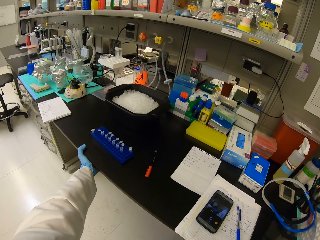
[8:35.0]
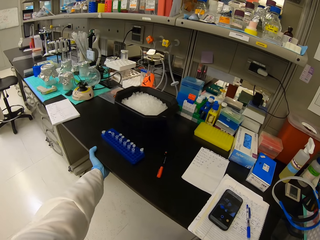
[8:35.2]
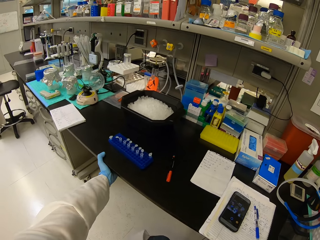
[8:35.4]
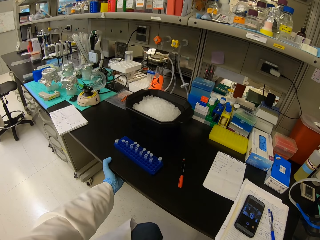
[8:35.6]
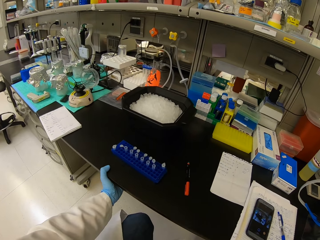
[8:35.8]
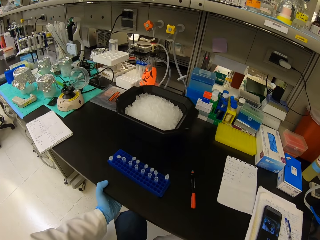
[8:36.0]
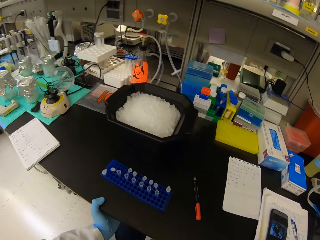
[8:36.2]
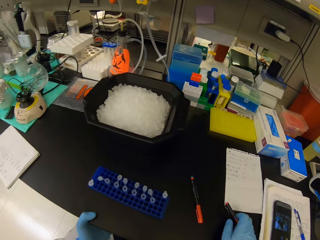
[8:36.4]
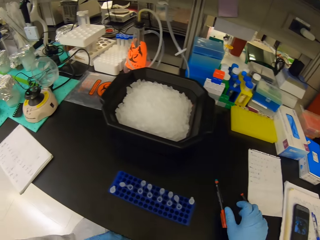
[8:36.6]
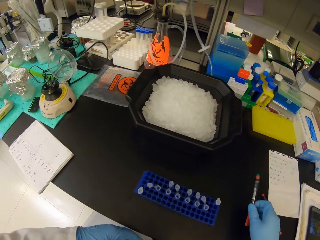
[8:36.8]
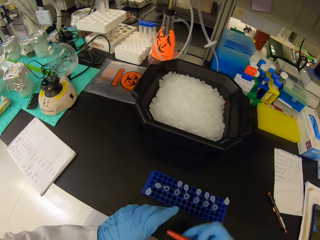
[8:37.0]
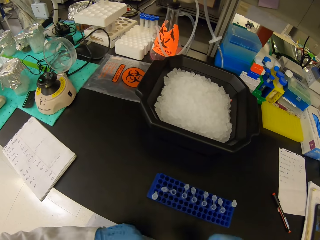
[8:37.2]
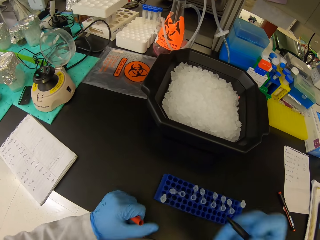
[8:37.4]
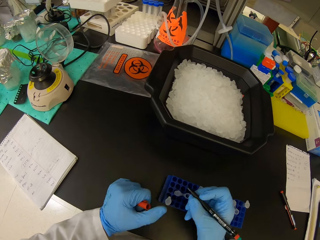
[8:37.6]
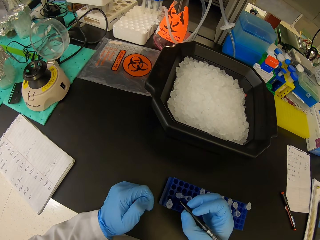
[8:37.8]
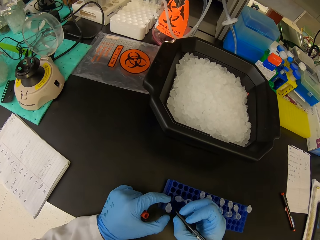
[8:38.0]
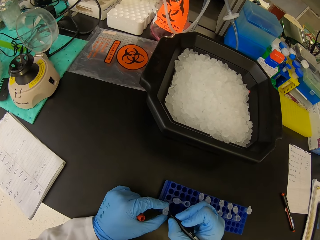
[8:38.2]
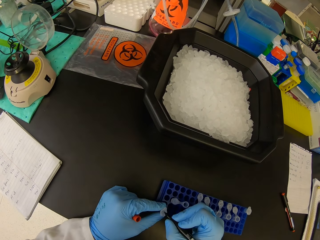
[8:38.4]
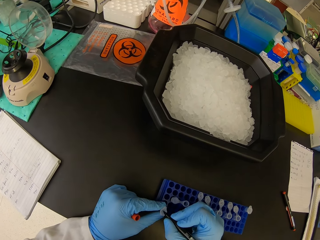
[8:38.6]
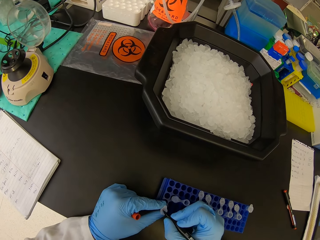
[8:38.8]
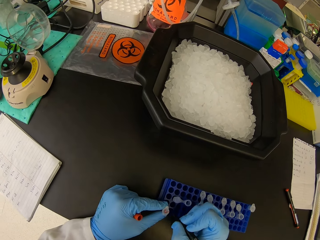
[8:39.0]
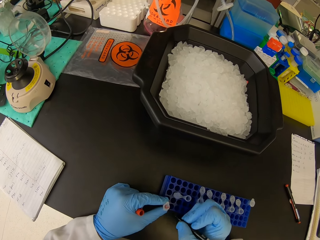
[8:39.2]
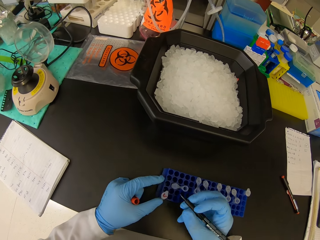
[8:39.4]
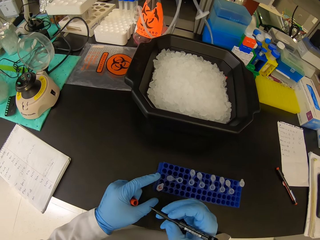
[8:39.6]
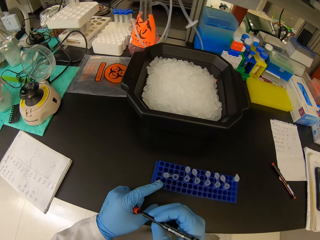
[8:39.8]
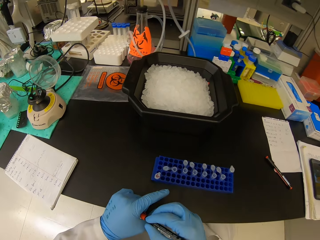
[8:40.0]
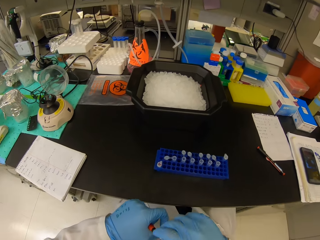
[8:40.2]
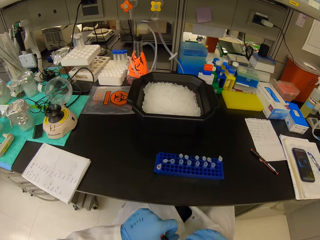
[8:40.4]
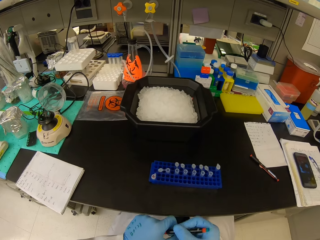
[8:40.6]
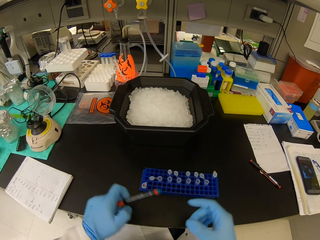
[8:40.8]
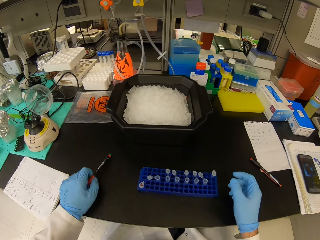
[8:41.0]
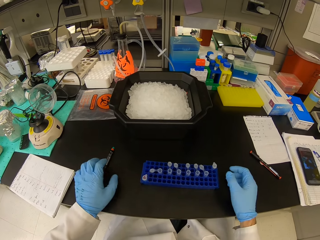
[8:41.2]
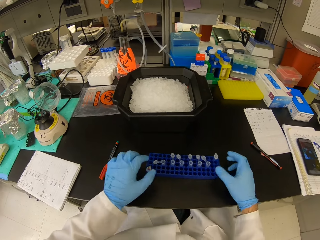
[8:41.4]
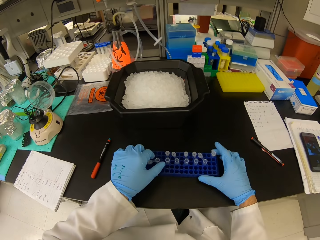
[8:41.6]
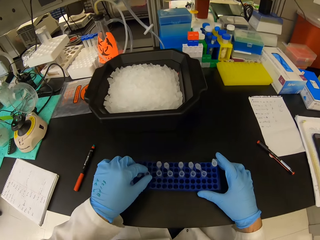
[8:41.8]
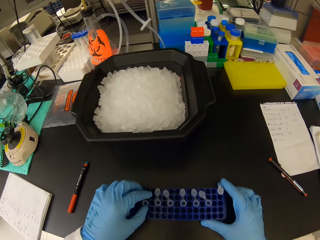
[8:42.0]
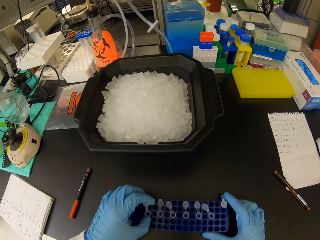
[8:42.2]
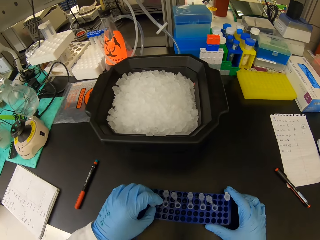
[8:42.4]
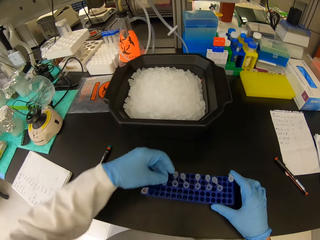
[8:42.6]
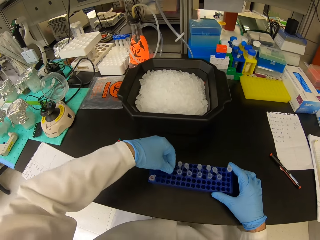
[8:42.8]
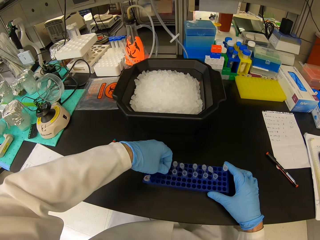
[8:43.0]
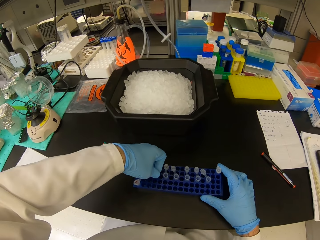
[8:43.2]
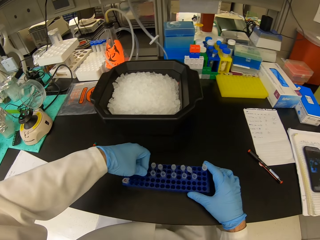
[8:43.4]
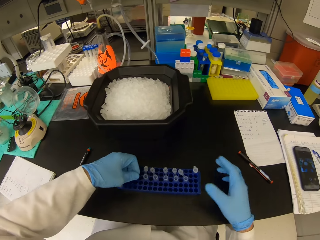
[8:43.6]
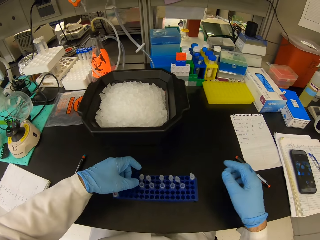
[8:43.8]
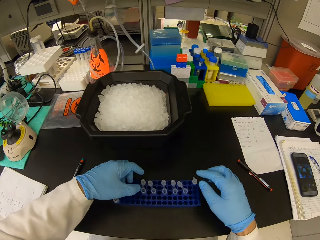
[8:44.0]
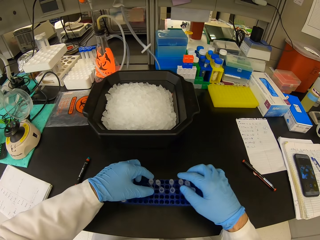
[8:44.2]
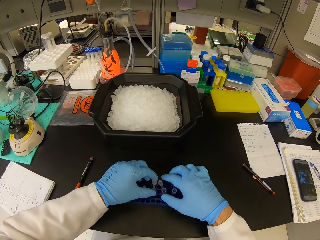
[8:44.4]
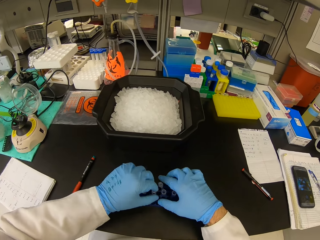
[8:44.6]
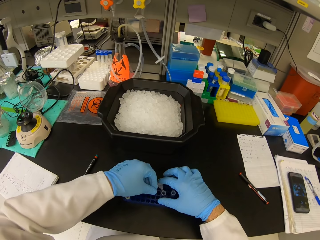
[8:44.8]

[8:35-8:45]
The camera wearer places the pen on the counter top. They take the pen cap off. They label the test tube. They close the pen with the pen cap. They place the pen on the counter top. They close the test tubes.

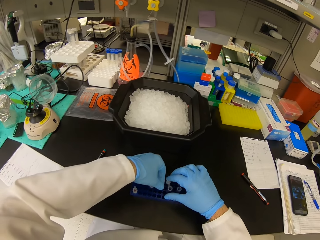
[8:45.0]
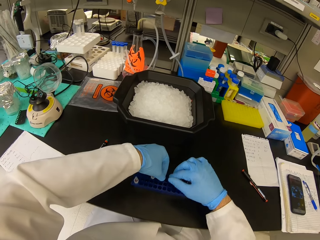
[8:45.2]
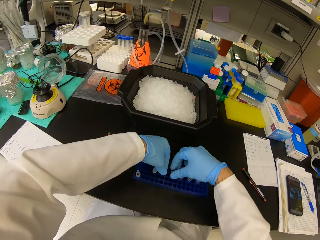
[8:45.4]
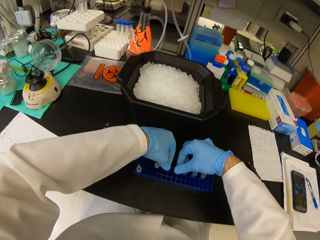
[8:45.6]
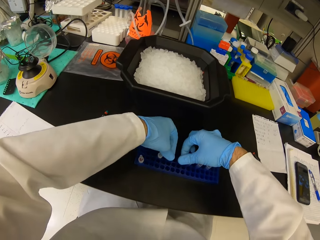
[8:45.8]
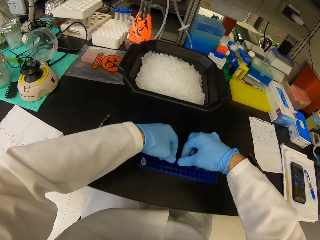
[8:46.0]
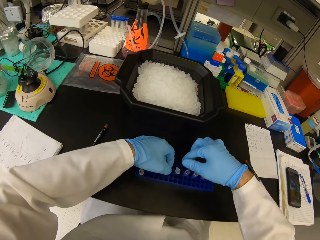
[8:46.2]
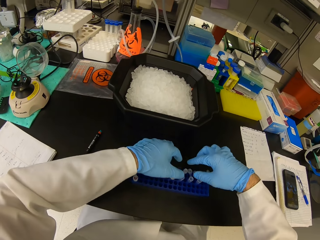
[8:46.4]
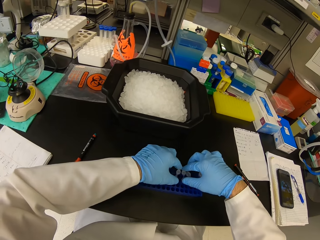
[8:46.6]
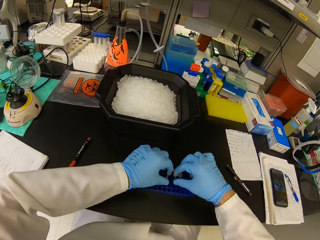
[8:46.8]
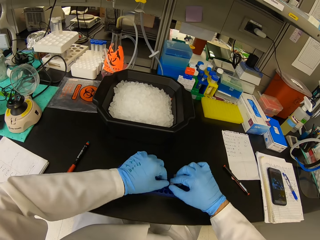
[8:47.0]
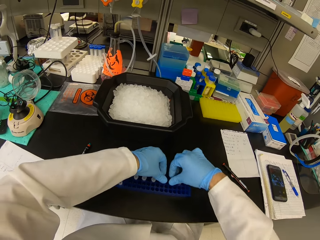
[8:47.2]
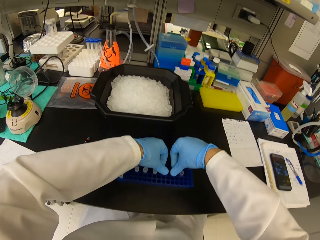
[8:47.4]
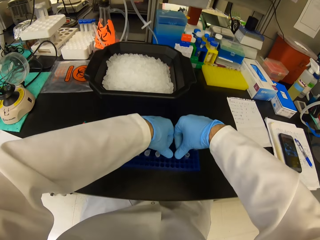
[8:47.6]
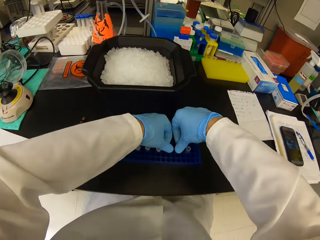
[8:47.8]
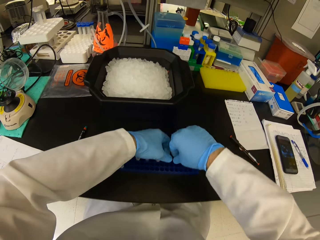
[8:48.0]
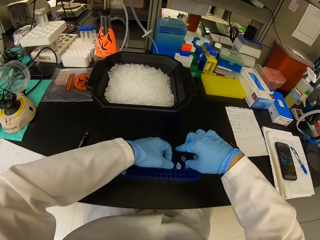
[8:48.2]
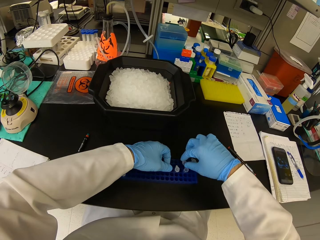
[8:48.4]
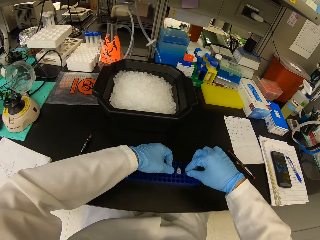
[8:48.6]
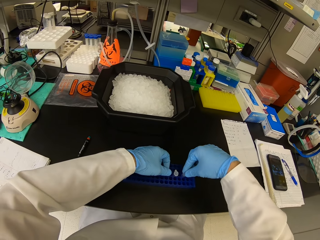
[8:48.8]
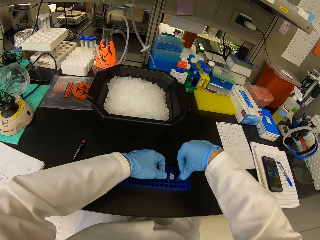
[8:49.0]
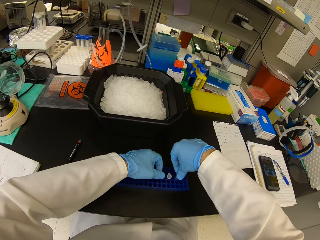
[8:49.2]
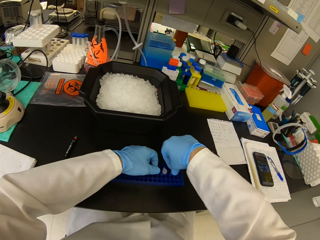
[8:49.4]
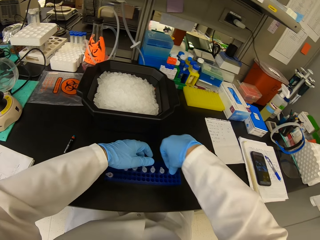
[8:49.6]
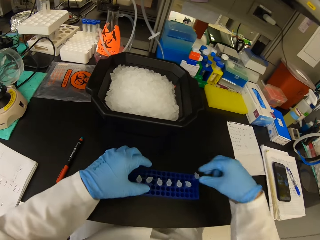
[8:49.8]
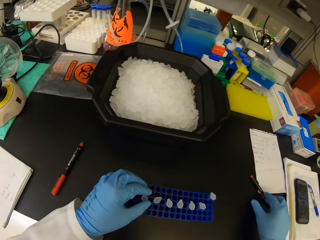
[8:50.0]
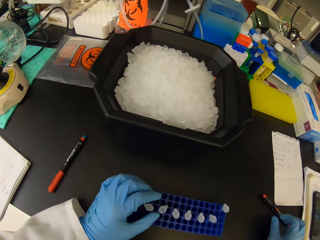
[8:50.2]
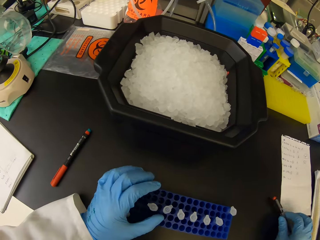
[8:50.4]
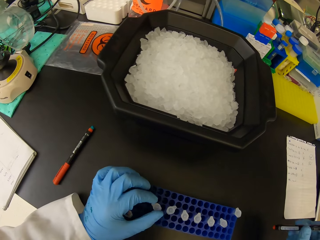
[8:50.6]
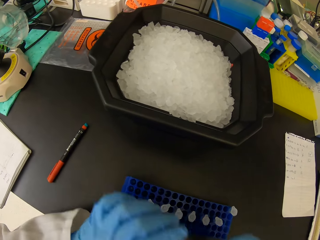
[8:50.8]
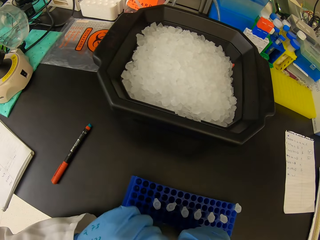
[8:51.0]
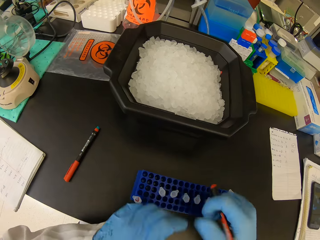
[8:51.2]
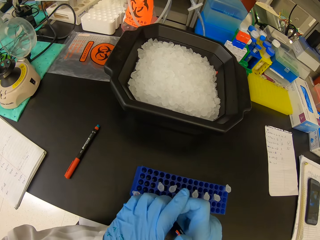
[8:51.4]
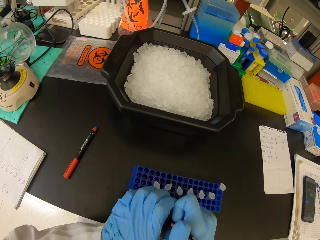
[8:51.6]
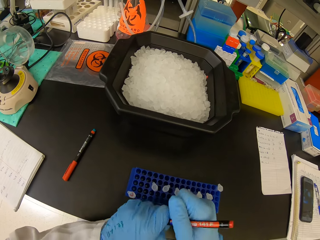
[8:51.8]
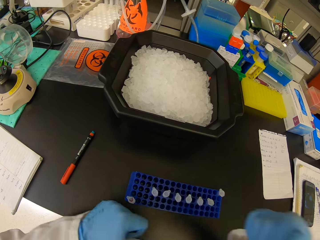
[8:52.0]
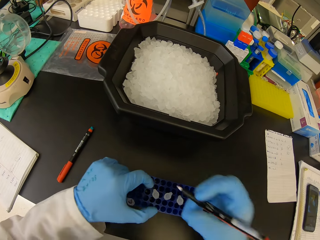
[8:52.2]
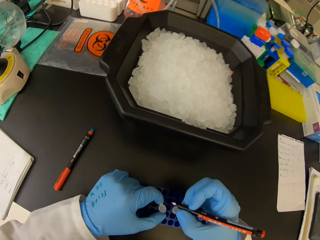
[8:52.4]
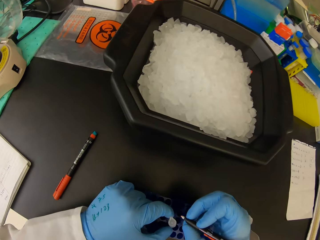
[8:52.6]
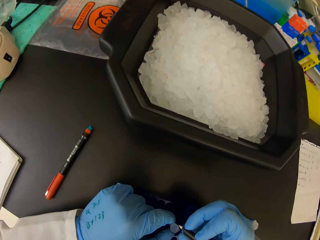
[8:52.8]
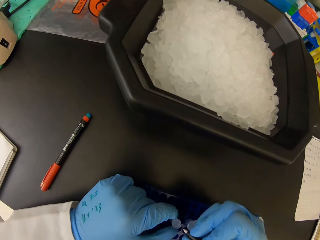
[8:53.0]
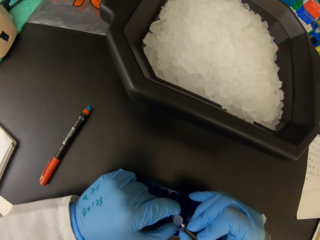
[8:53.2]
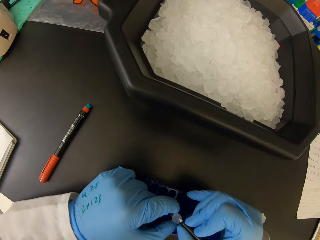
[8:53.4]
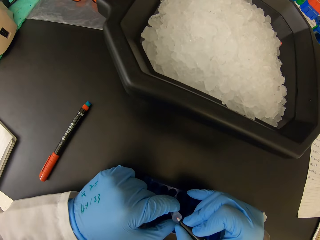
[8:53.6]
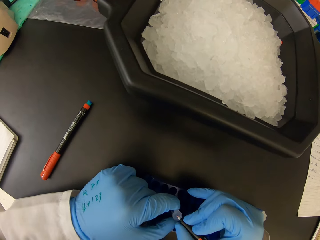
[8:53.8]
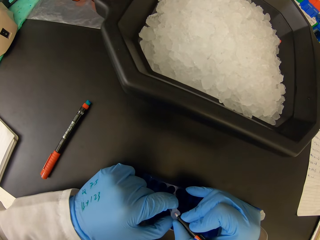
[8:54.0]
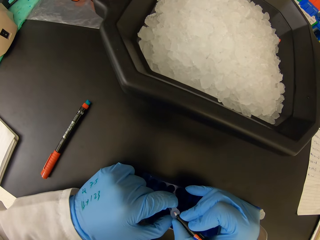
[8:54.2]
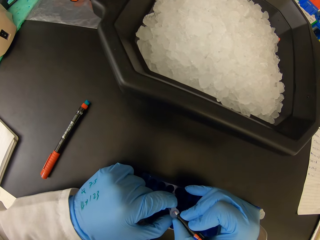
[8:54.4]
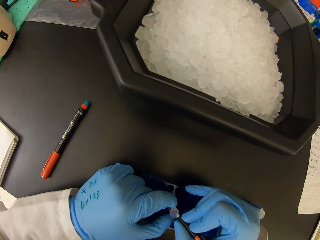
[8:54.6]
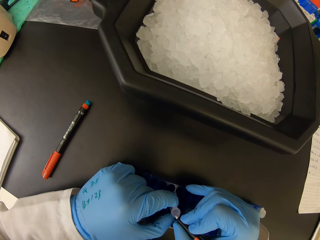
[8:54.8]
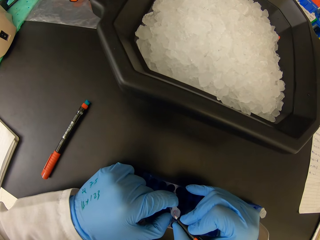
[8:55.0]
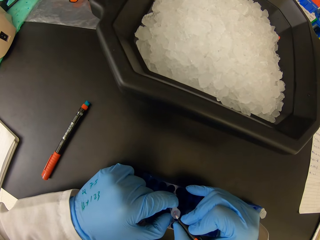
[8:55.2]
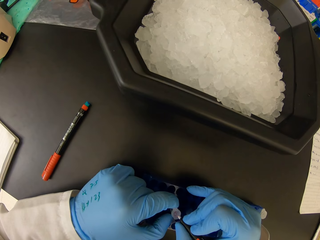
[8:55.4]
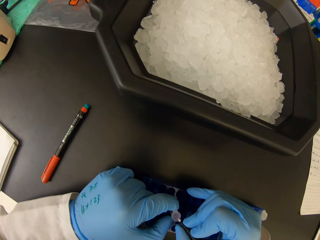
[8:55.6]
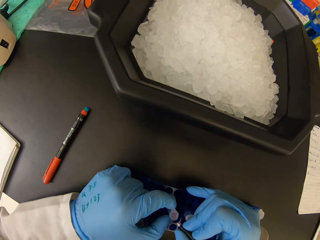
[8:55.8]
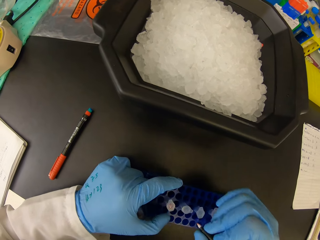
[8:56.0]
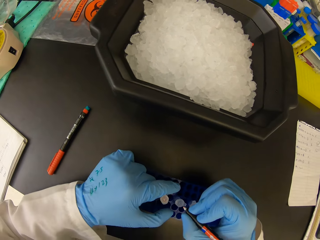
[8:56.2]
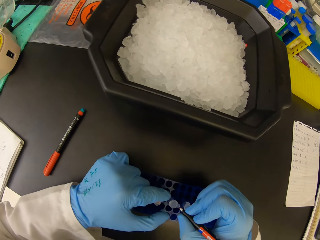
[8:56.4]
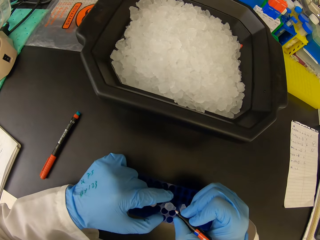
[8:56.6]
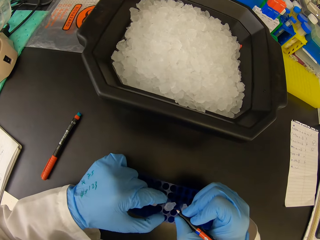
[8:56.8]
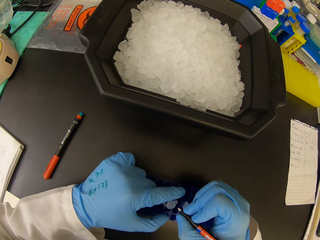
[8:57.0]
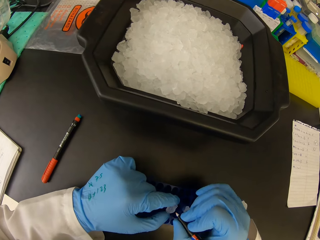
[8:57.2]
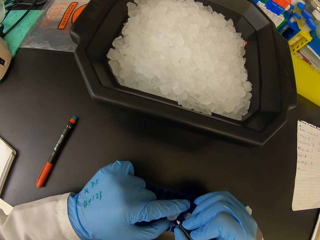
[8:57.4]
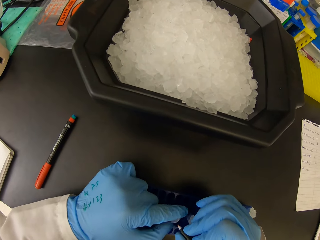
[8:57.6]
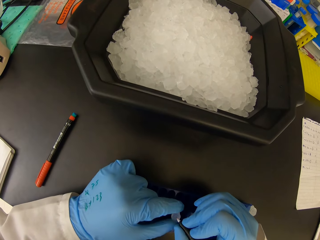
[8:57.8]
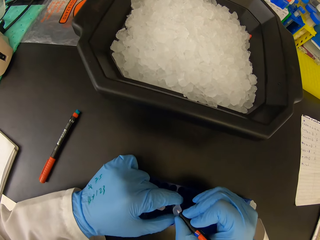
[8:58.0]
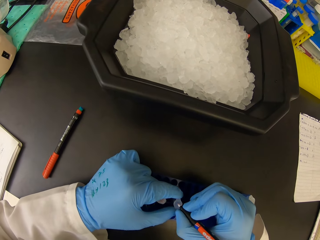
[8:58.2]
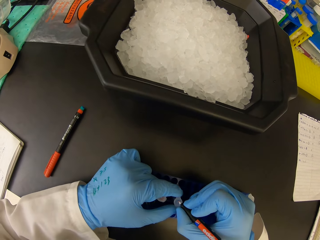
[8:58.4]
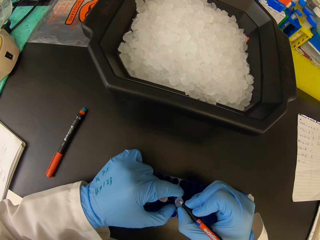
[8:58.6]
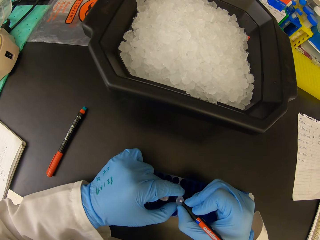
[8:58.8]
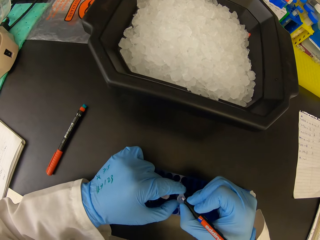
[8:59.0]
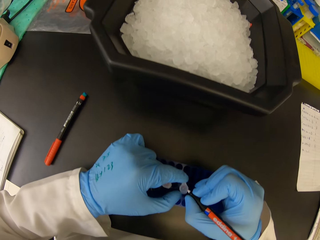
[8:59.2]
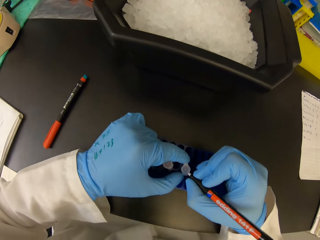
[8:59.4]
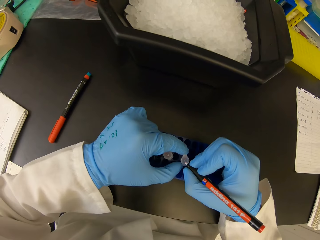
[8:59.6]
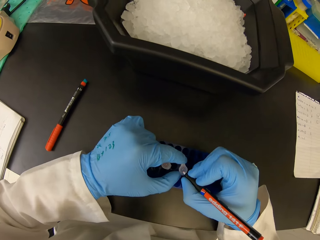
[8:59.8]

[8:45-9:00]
The camera wearer arranges the test tubes. They pick the pen from the counter top. They take the pen cap off. They label the test tubes.
